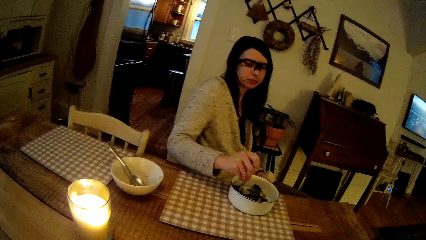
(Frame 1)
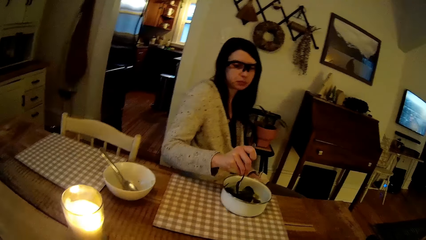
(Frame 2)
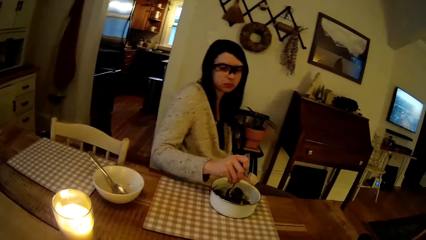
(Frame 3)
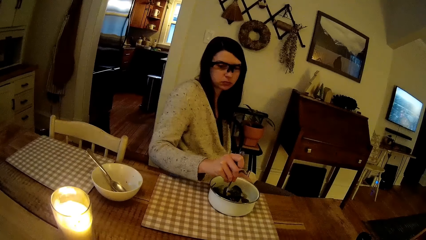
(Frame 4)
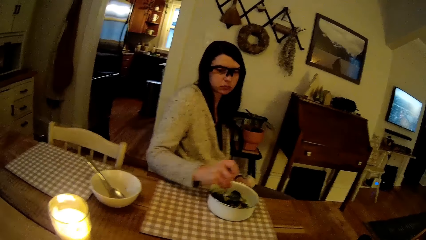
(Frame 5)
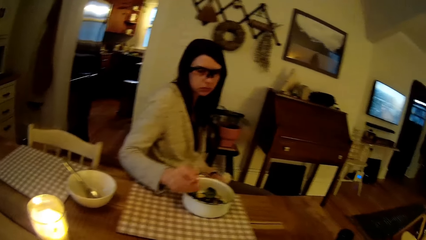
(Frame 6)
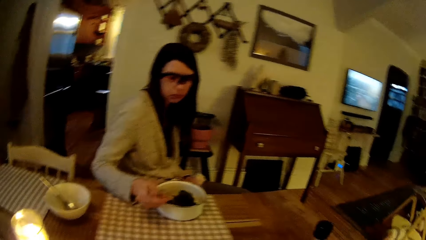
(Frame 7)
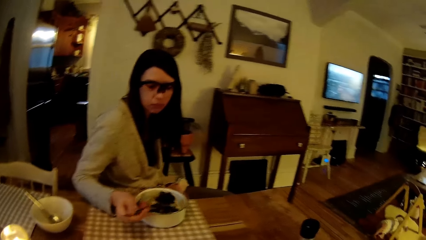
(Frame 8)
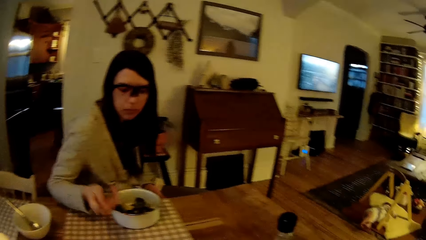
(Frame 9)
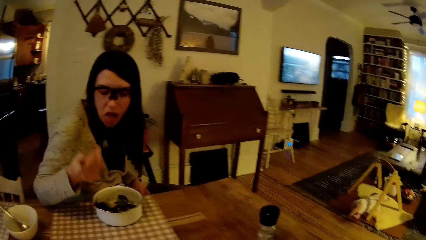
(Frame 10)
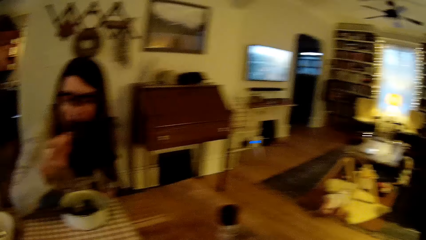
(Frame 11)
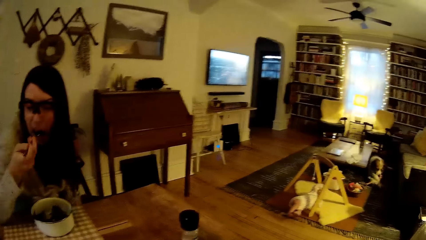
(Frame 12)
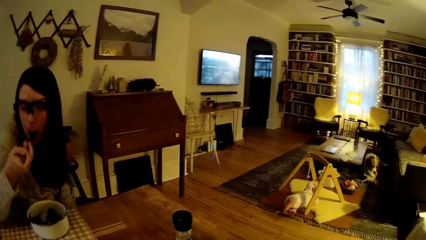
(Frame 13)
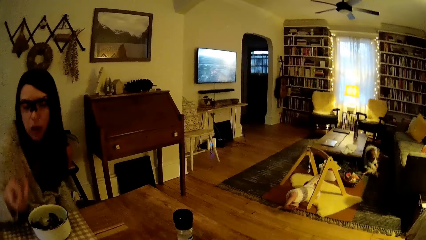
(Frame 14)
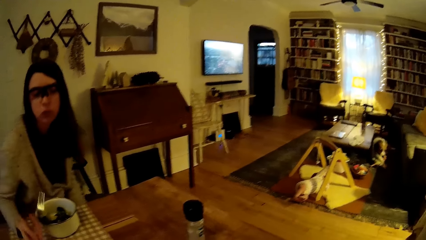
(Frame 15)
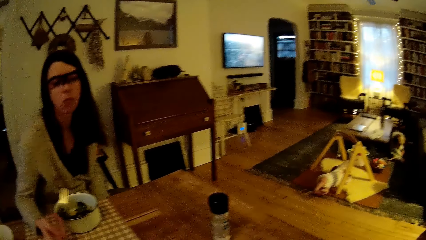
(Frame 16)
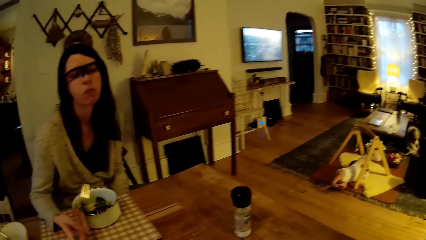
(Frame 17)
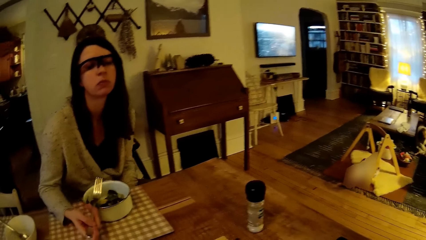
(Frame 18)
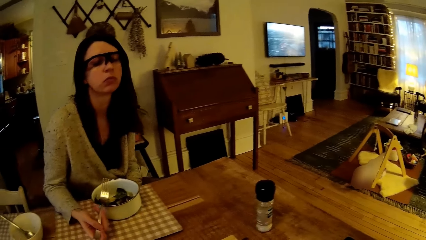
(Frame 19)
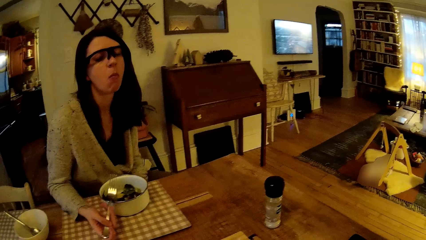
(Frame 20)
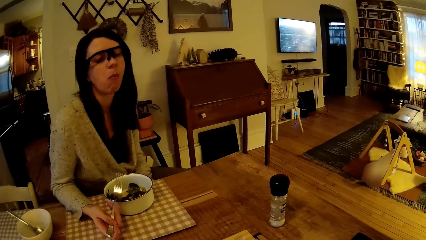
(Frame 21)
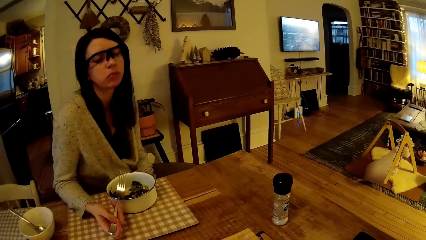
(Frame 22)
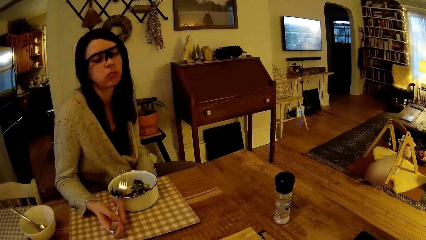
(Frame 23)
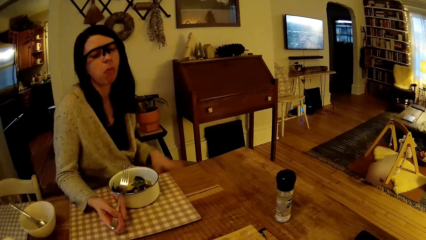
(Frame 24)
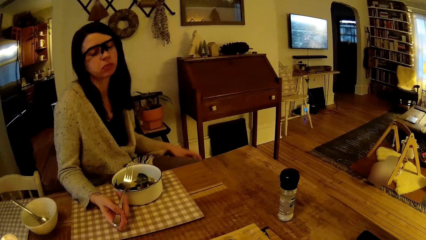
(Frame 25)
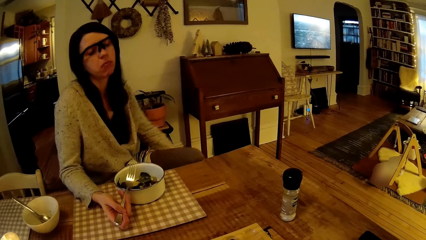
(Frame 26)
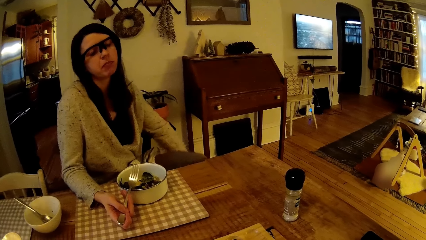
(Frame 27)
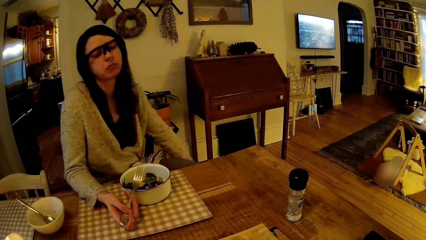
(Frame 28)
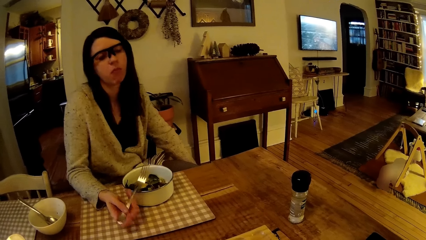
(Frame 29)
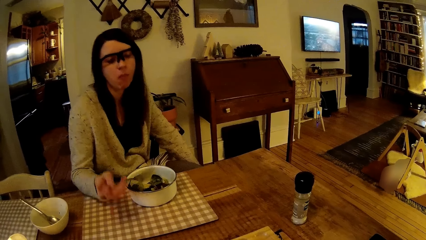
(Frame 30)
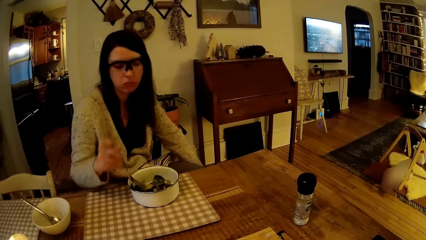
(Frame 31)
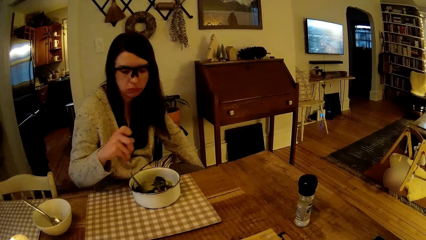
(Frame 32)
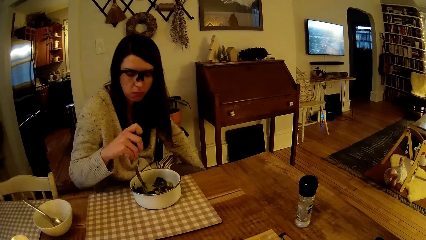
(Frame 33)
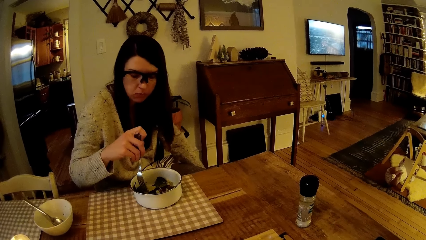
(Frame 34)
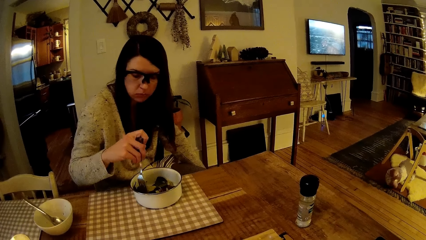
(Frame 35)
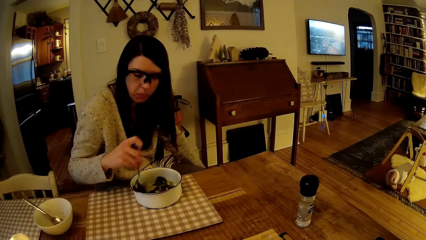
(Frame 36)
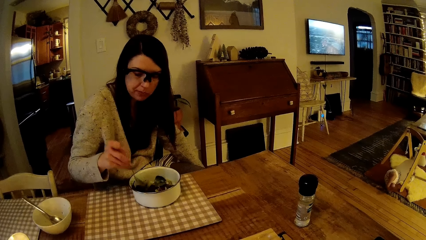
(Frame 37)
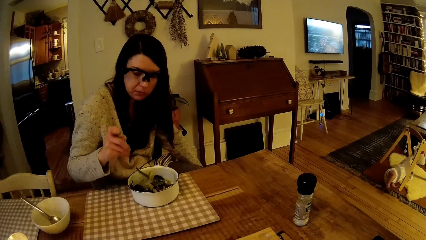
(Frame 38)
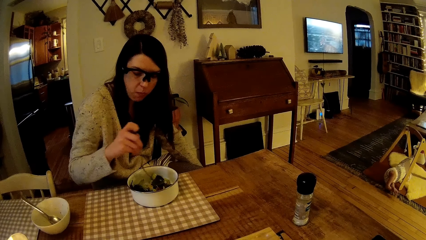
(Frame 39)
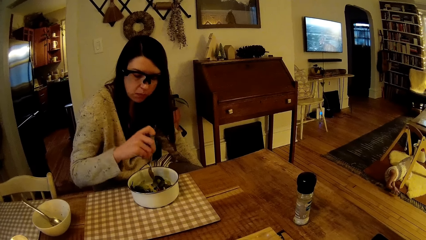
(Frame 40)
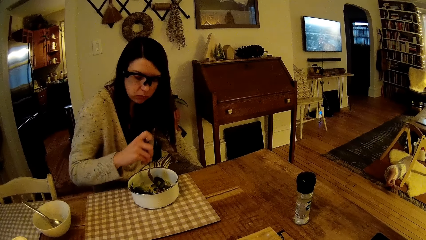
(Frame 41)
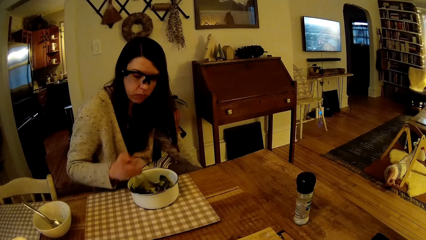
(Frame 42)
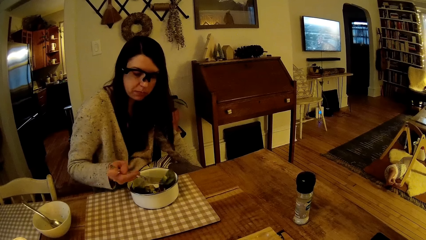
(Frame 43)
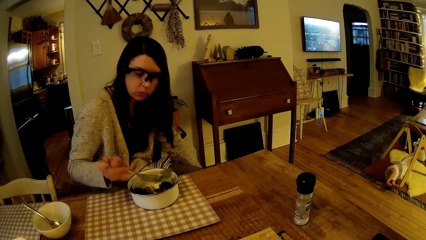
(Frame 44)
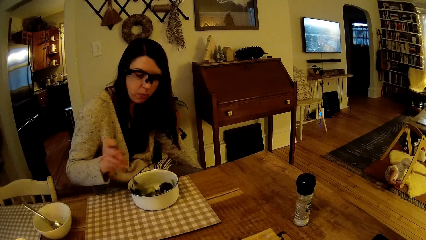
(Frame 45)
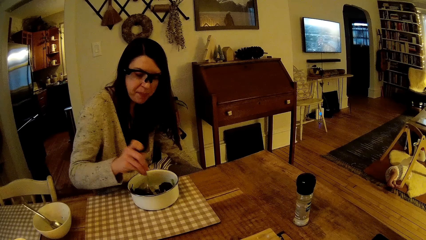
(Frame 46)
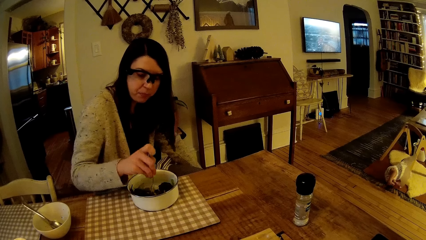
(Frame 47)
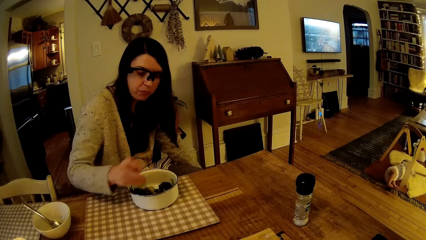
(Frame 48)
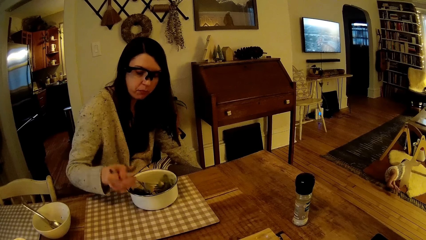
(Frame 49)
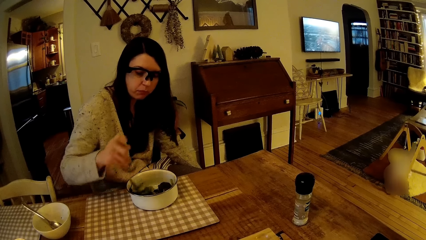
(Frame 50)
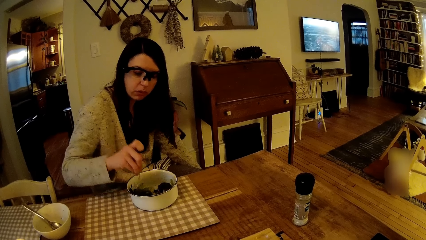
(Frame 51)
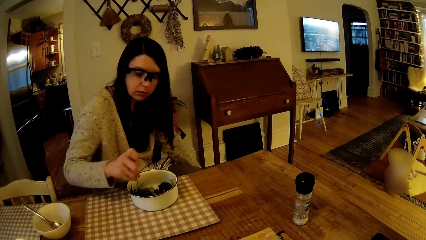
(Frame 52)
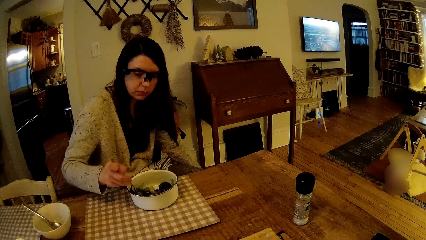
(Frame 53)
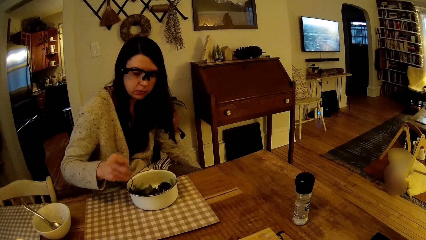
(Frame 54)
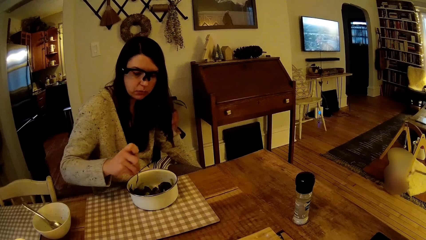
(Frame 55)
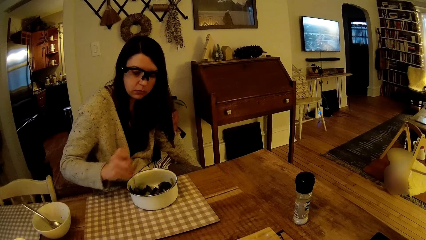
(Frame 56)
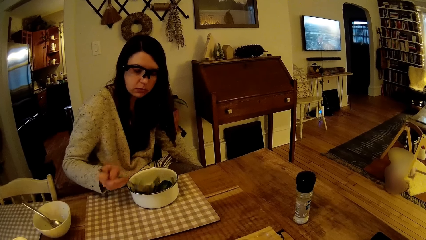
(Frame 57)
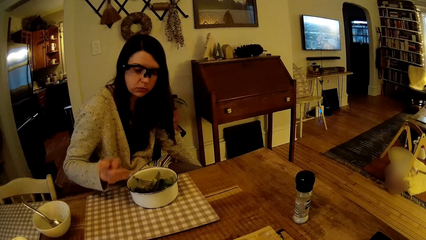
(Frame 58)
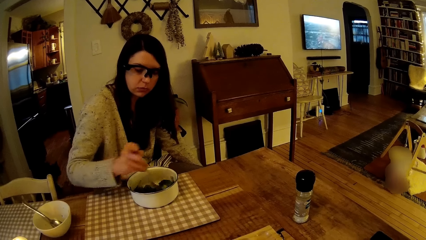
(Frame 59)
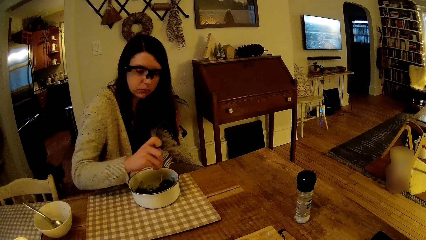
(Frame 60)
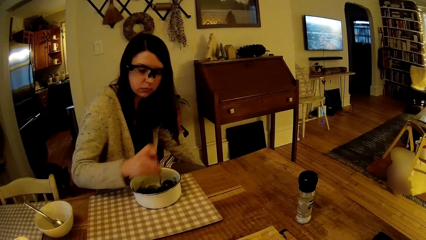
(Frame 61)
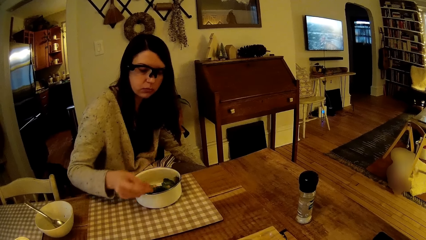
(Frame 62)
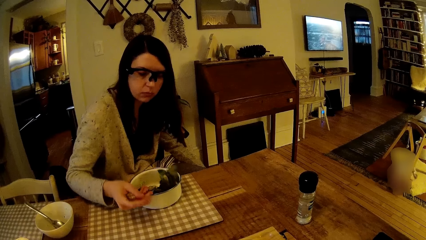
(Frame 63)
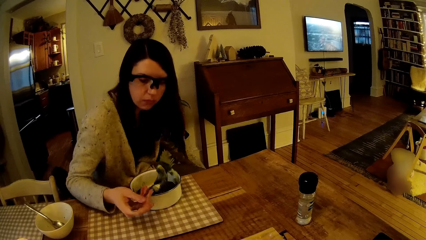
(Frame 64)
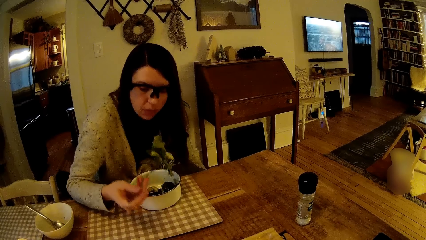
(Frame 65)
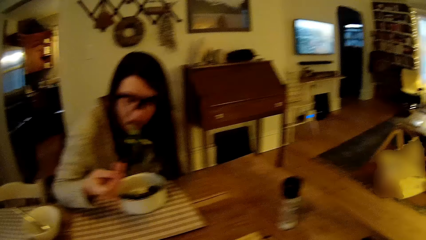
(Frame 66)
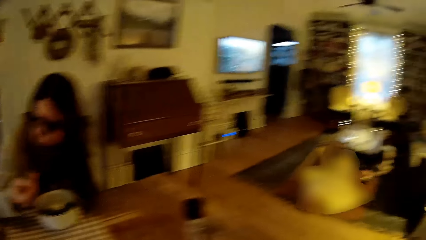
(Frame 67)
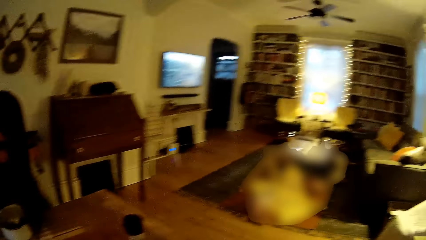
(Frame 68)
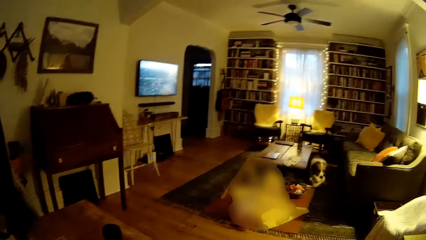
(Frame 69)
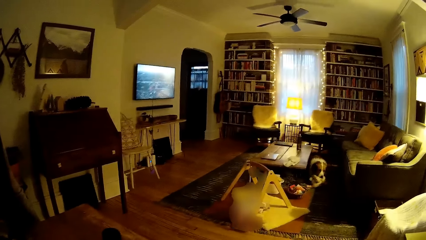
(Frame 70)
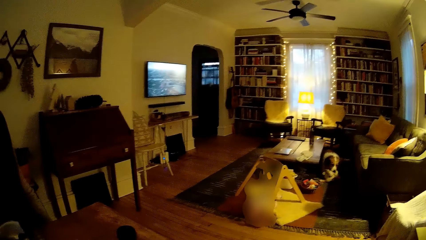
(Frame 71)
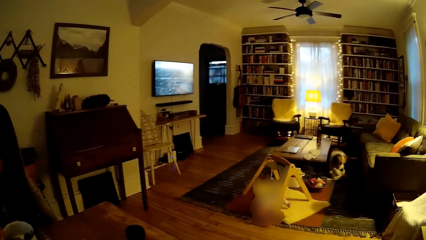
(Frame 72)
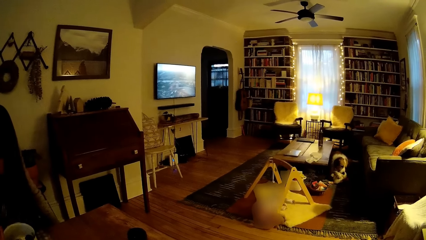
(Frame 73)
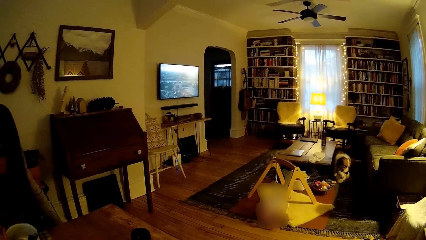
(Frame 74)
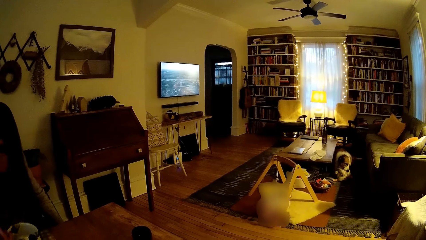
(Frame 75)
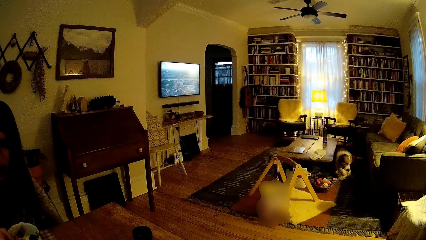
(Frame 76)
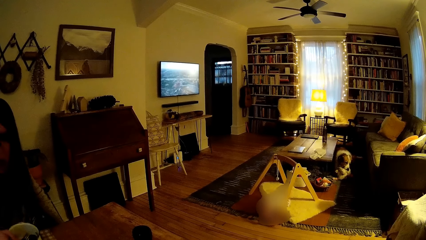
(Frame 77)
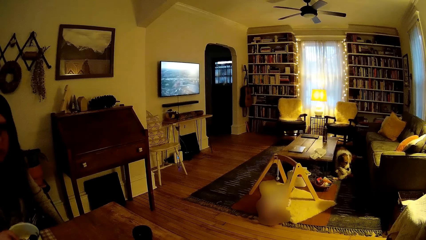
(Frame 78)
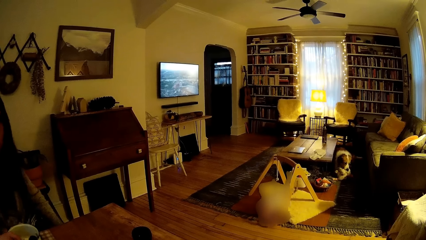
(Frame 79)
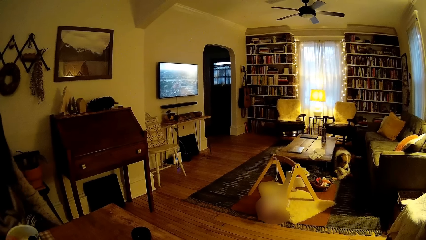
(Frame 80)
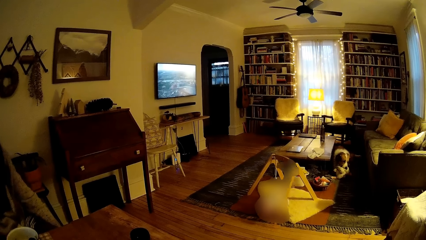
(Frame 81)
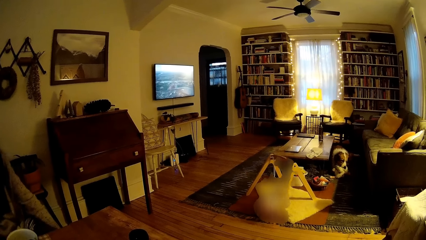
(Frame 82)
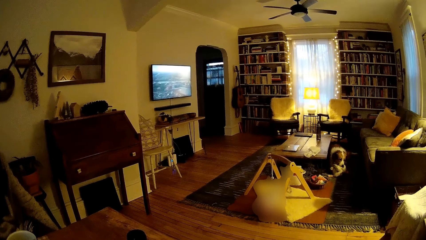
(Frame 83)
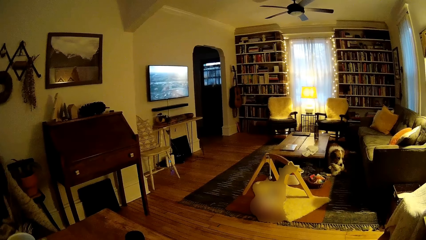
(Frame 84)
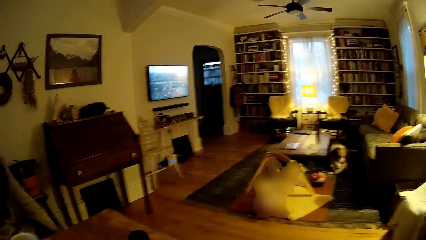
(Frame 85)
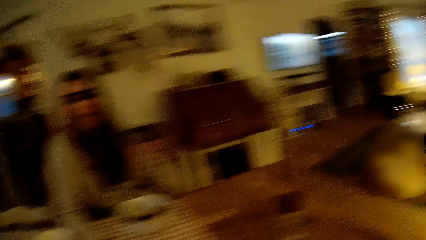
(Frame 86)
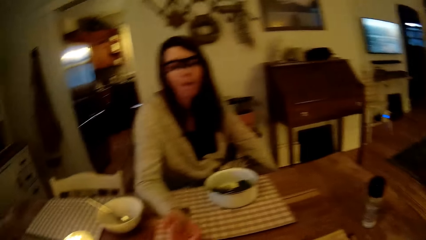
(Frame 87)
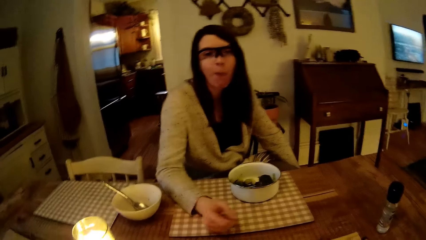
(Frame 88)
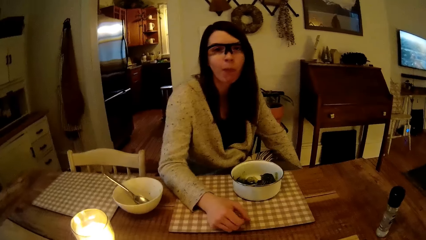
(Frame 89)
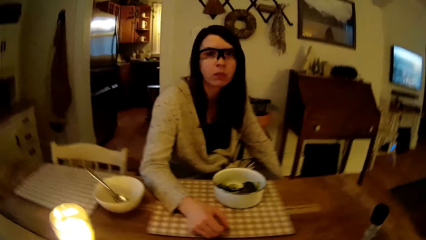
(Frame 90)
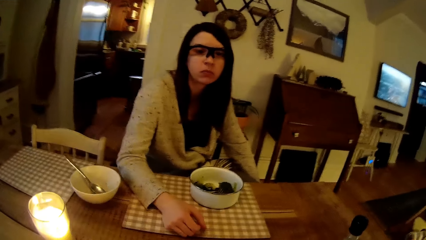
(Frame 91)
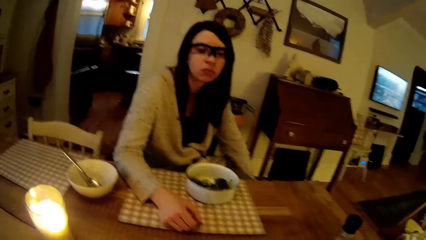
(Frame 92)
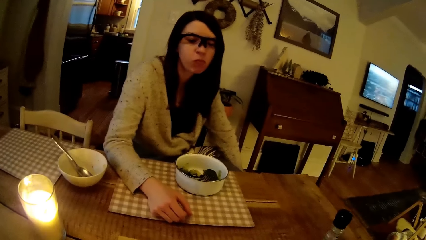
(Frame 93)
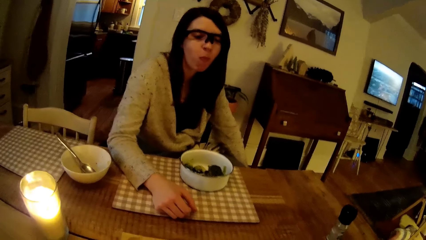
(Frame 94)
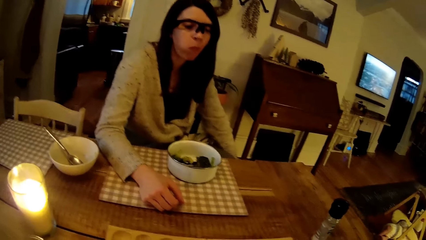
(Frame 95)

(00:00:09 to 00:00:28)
The woman eats the vegetable with the fork in her right hand. A baby plays on the floor. The woman picks vegetables in the bowl with the fork in her right hand. The woman eats the vegetable with the fork in her right hand. The woman drops the fork in the bowl with her right hand. The woman interacts with the camera wearer.
